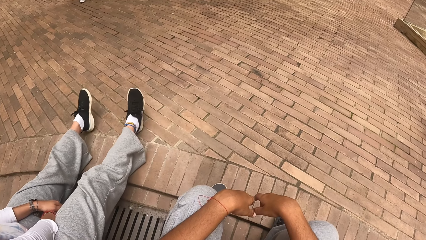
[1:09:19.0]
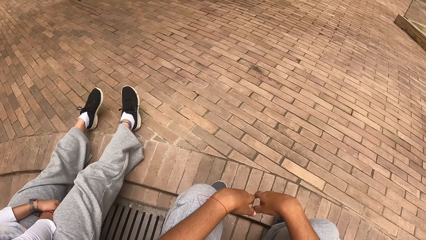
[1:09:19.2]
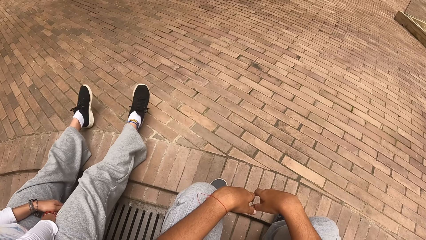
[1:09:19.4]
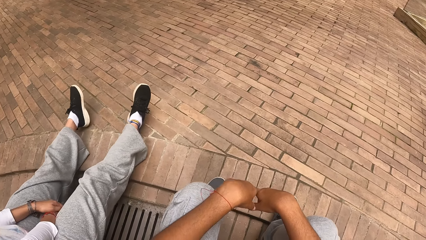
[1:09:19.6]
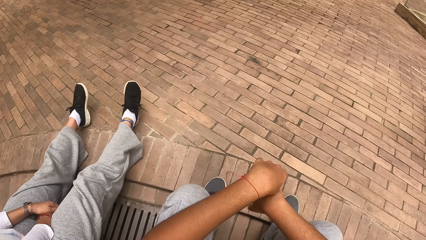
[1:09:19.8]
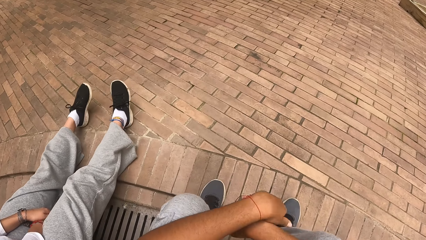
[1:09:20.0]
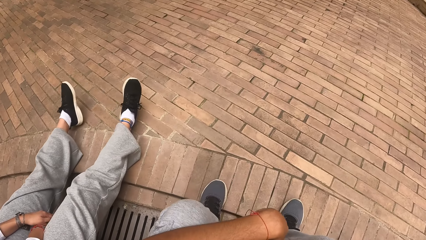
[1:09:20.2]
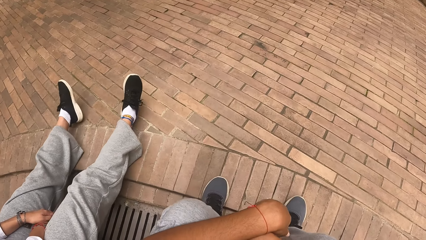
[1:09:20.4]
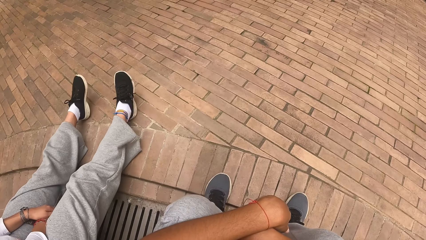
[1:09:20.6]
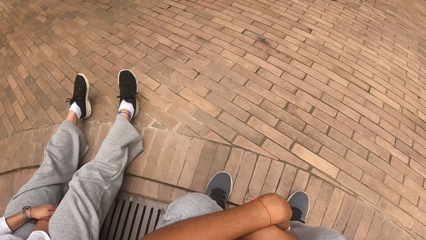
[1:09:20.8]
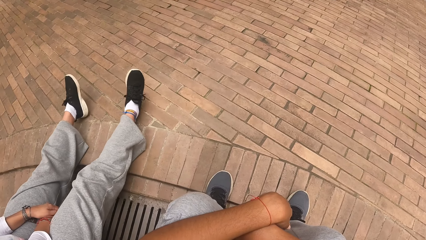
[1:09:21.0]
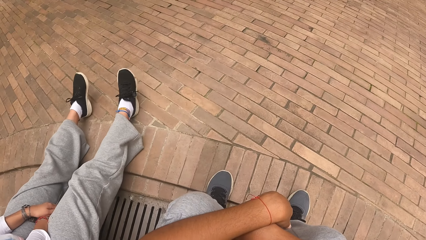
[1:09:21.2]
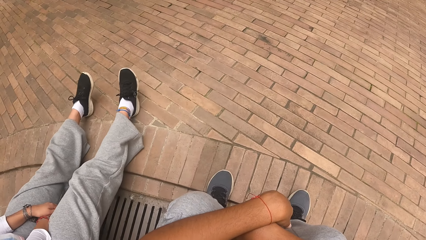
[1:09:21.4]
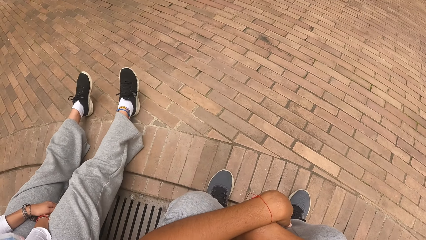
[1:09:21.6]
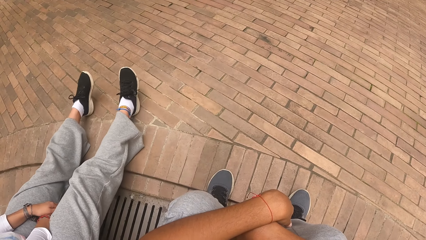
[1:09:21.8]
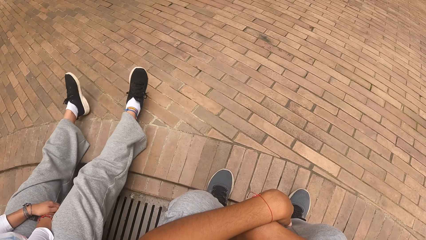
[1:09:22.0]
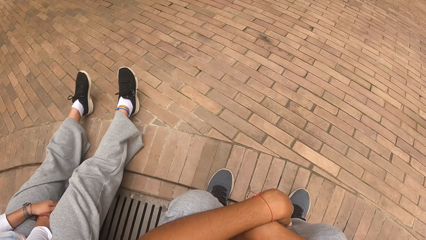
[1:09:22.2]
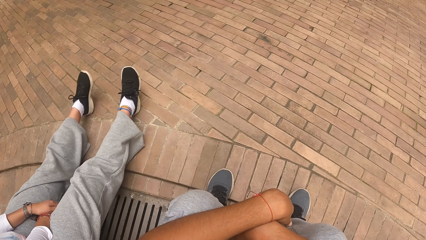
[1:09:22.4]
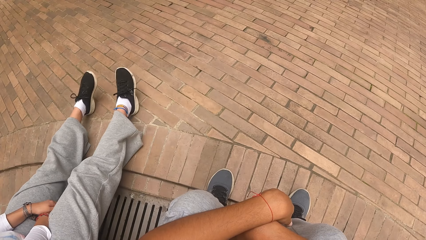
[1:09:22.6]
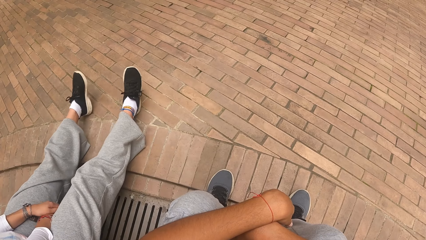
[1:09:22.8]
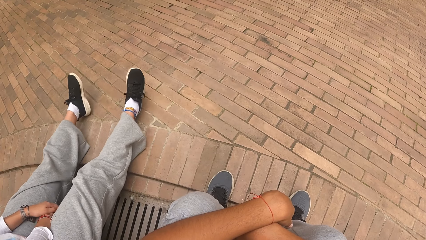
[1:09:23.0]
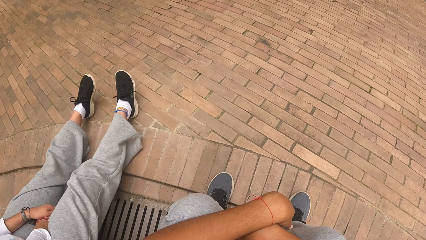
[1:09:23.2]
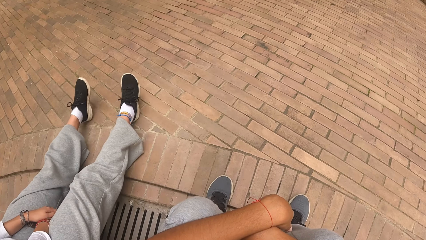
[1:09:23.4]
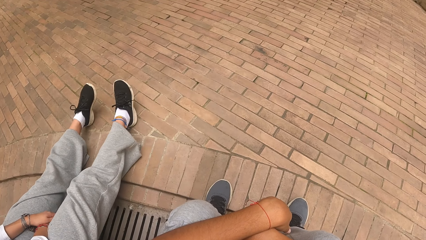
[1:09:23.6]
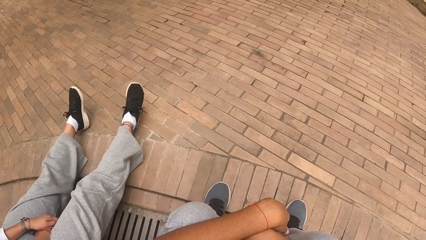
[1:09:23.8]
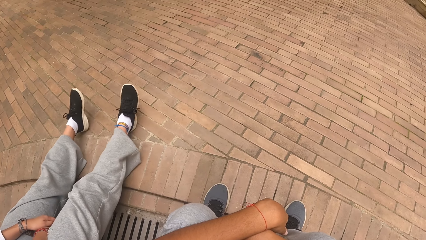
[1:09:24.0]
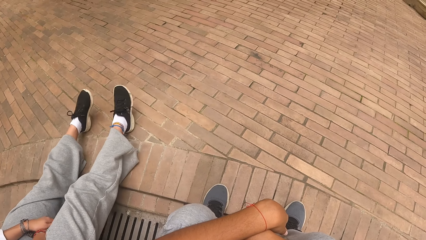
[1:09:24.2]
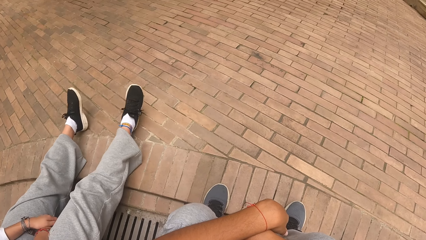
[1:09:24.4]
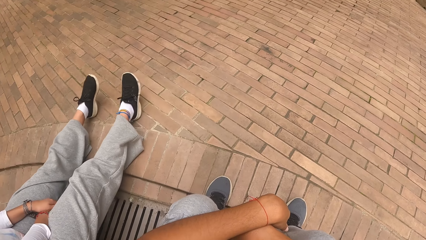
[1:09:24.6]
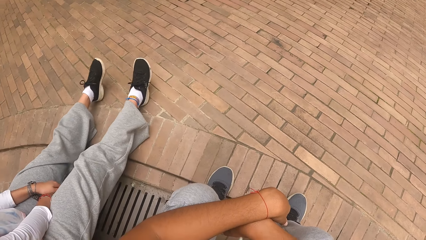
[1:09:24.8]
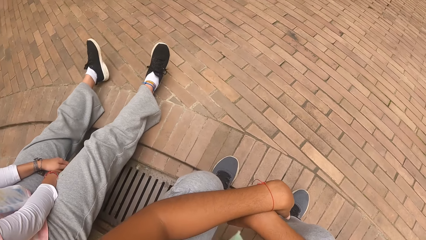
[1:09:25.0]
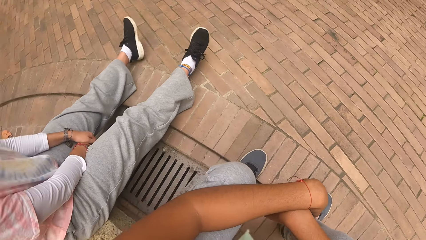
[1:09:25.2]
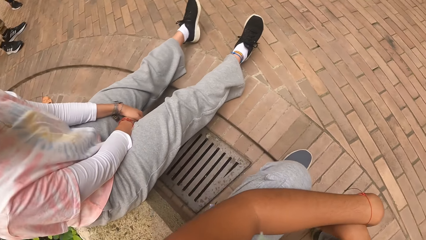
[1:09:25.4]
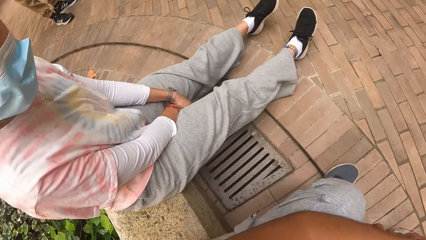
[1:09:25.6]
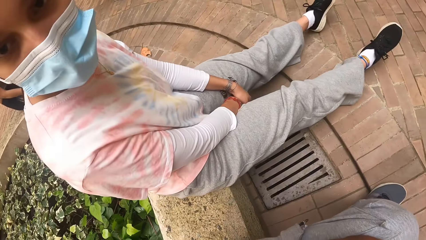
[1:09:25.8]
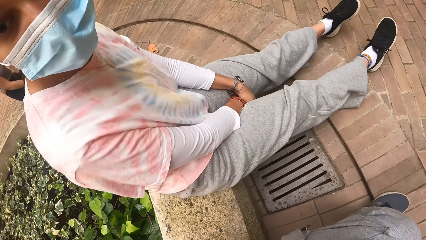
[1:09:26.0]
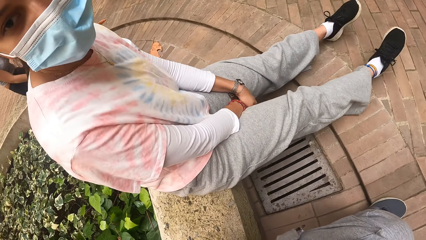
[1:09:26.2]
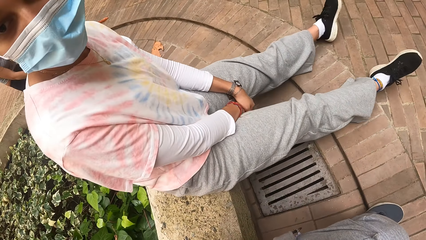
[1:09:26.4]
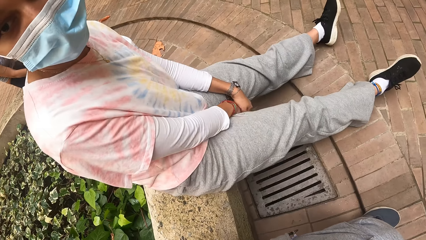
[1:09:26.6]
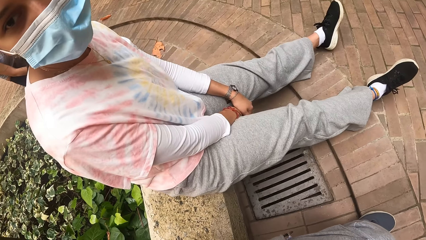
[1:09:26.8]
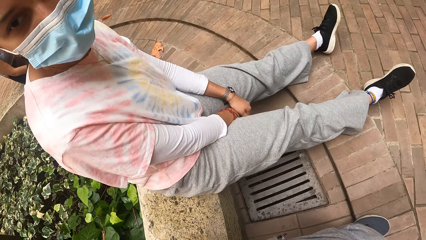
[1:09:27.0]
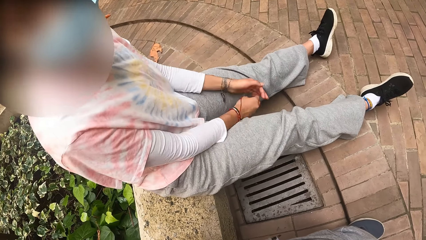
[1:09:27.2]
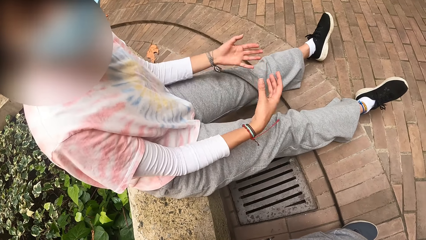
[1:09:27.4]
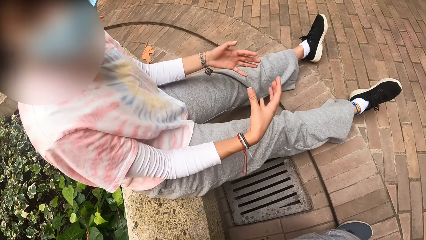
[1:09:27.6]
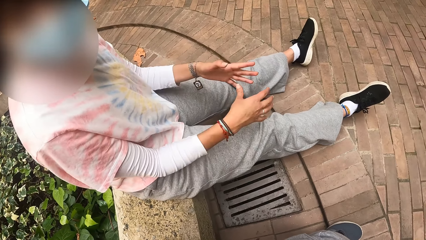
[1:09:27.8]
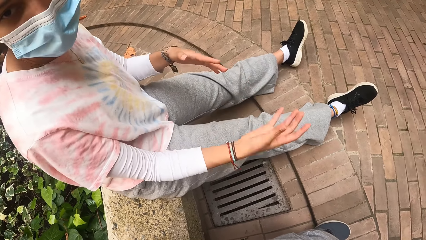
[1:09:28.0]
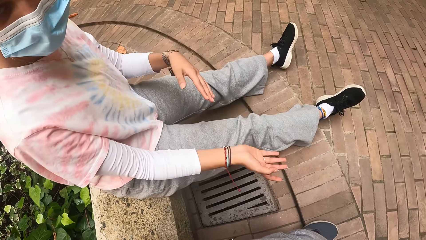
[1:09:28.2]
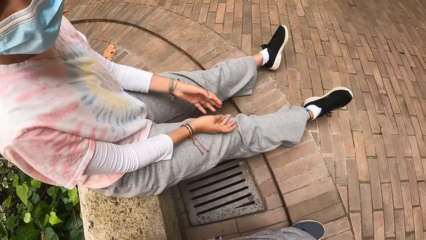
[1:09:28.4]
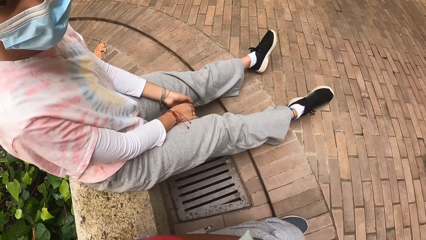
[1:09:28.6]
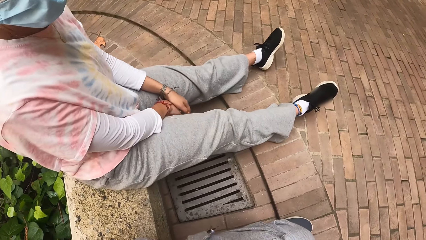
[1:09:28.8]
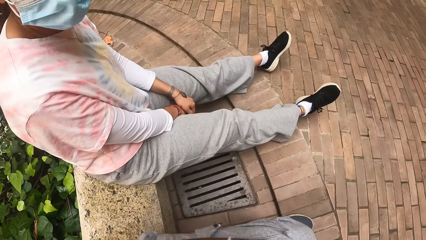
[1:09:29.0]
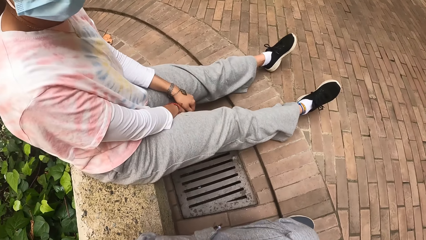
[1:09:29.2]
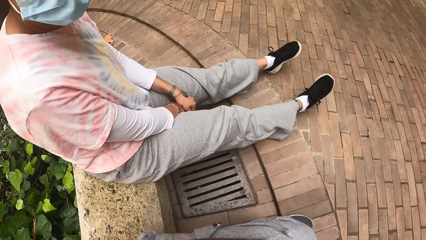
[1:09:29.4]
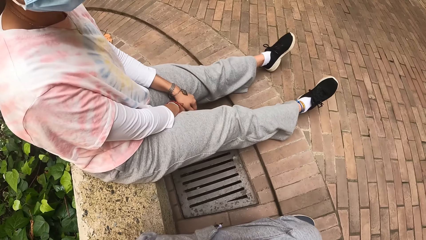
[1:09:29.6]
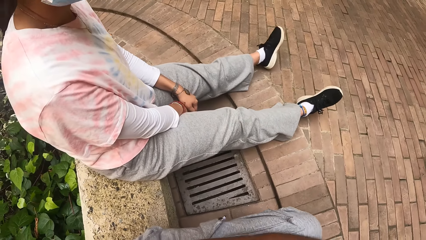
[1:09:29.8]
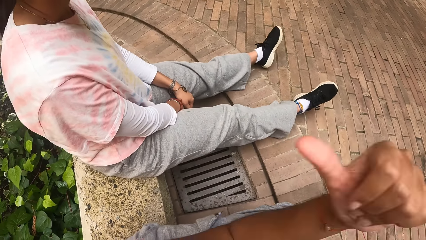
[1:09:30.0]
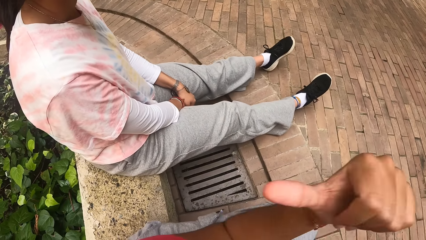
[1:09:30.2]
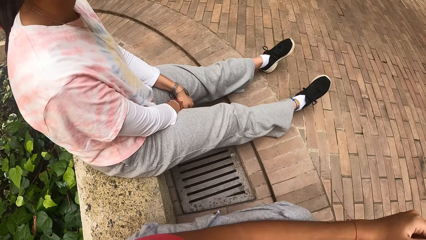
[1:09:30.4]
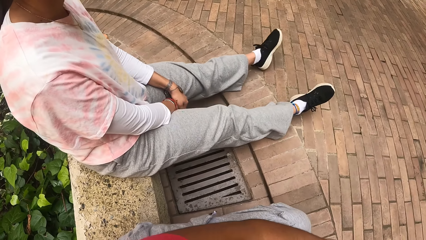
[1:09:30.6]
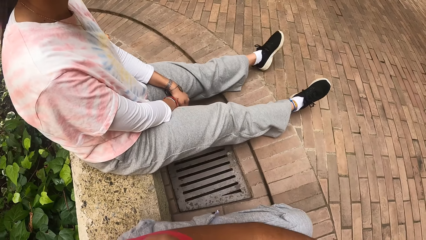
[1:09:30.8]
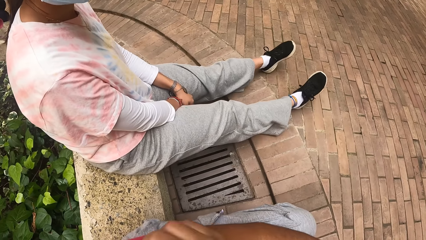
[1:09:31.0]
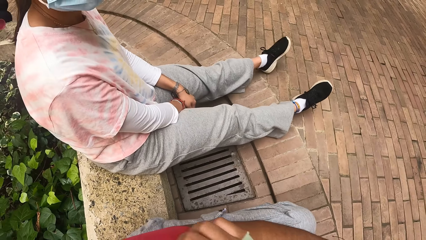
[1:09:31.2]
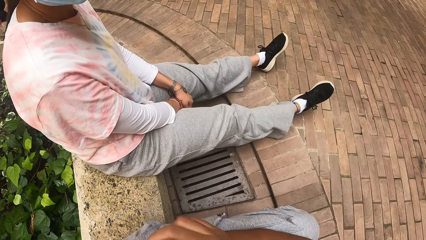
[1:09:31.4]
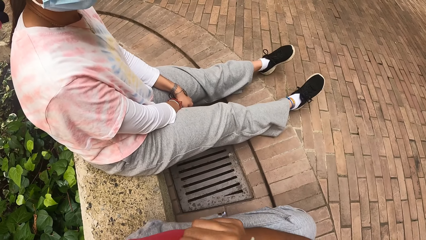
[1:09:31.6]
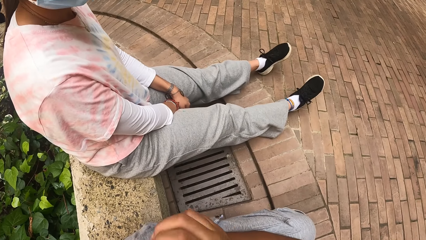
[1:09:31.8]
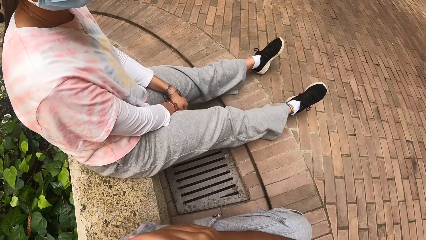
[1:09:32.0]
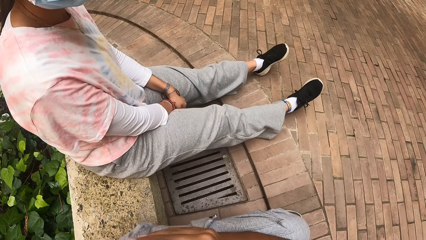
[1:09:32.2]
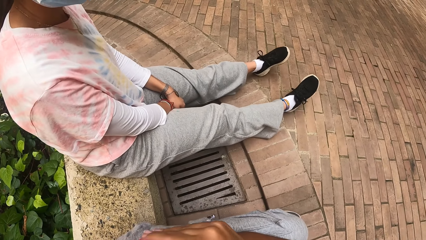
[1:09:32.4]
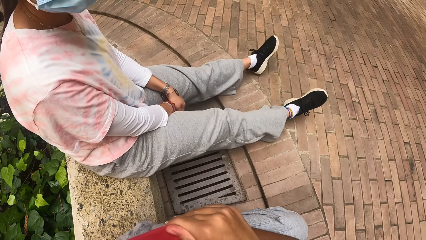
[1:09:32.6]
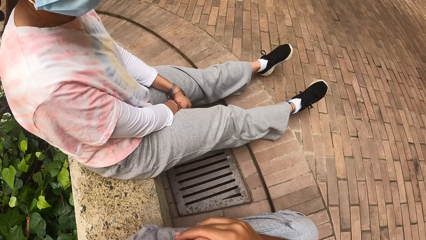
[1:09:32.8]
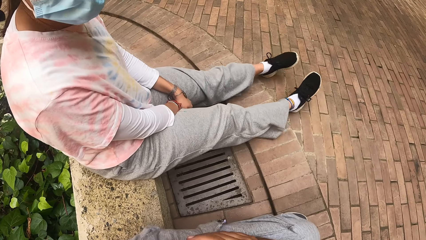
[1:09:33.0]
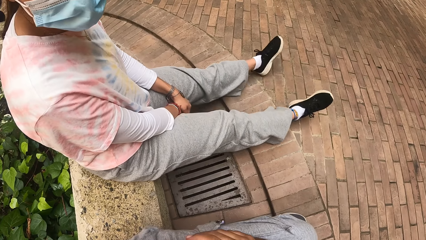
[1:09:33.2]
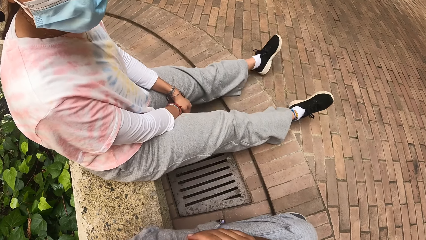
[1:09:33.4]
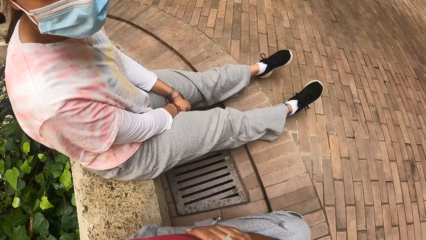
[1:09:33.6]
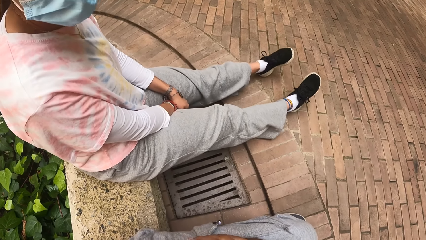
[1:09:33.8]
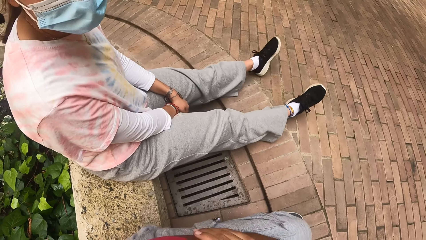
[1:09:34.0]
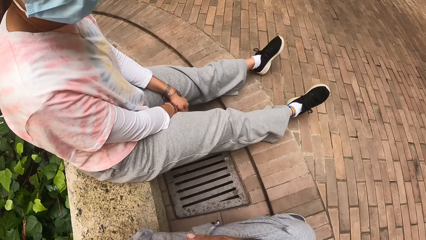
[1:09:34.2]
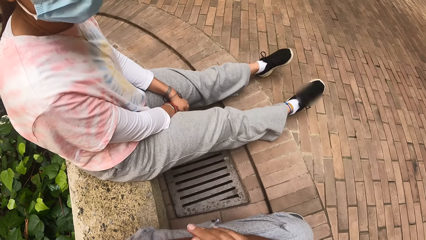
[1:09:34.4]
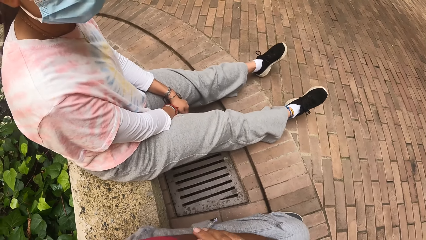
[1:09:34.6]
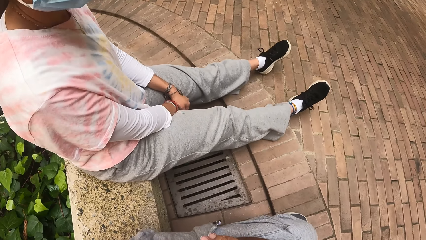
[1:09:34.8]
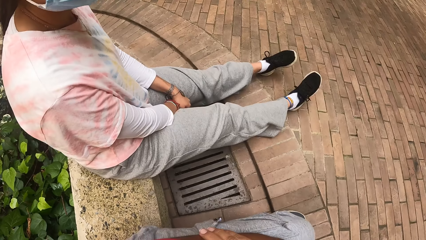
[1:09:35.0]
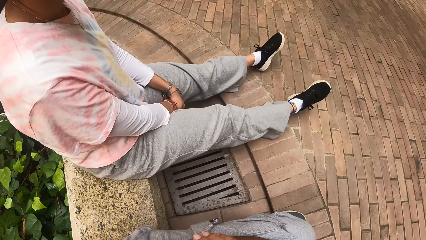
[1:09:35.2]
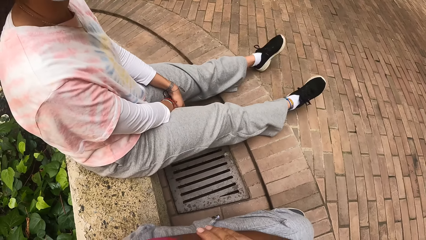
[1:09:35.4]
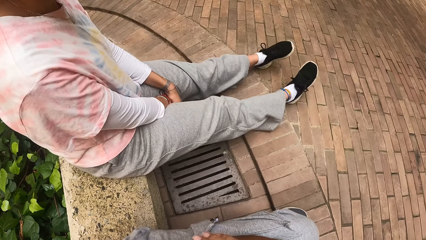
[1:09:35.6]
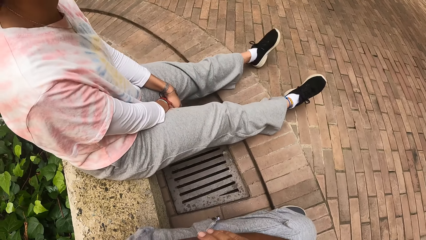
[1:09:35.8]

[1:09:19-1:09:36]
The camera wearer looks around. The woman interacts with the camera wearer. The camera wearer raises a hand up.
